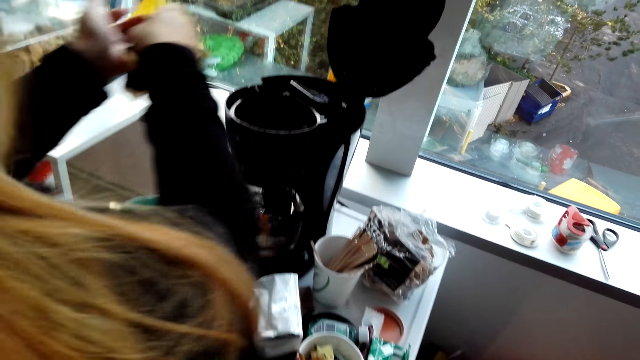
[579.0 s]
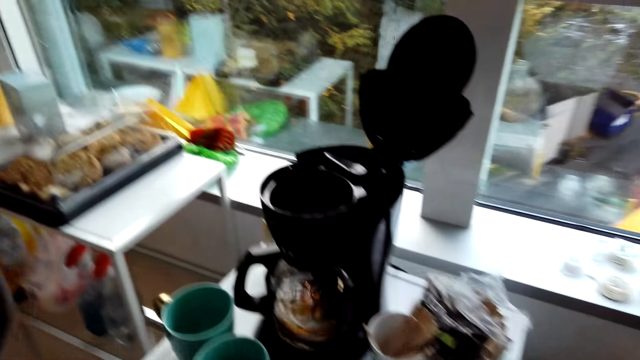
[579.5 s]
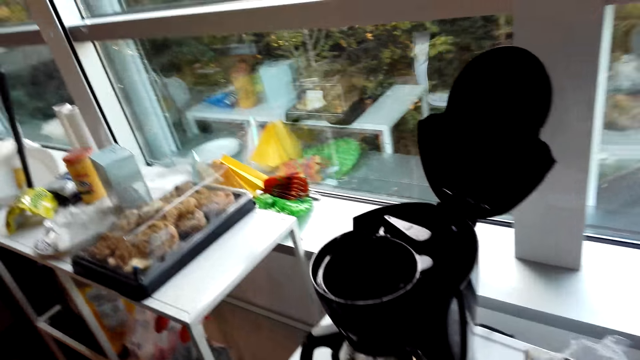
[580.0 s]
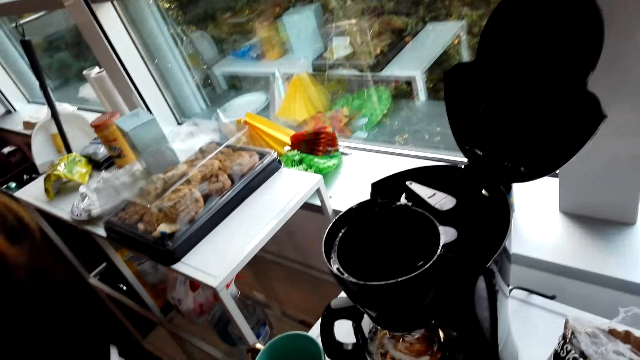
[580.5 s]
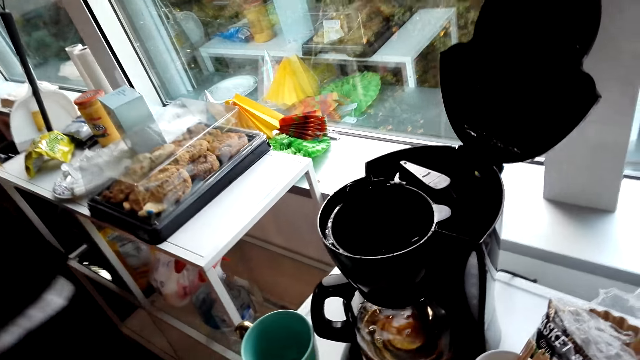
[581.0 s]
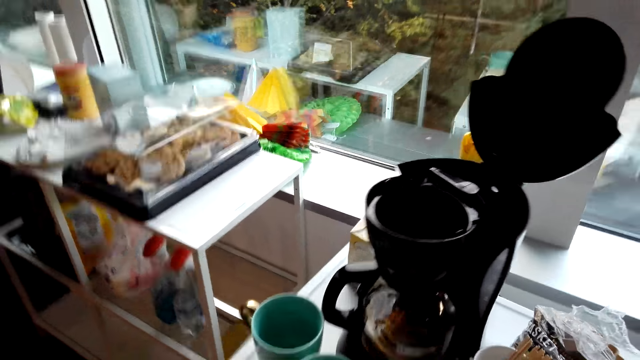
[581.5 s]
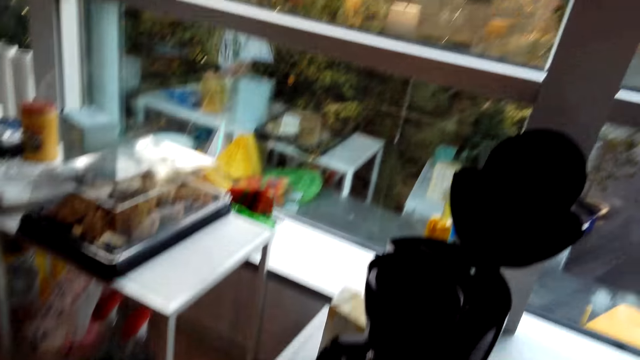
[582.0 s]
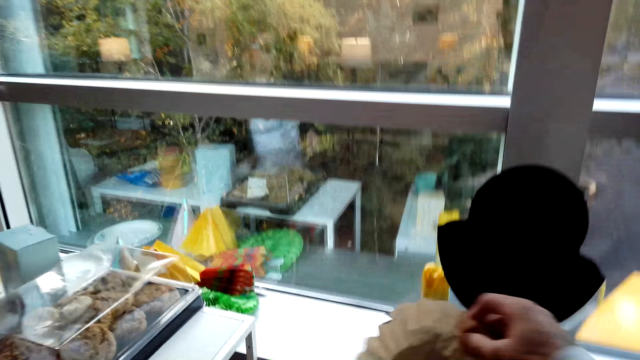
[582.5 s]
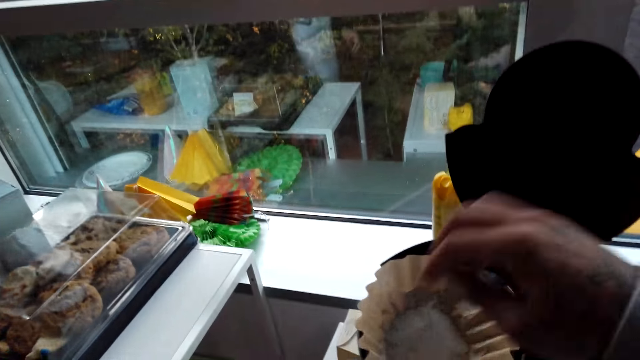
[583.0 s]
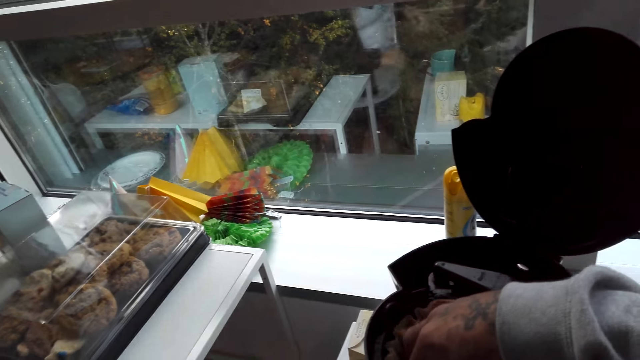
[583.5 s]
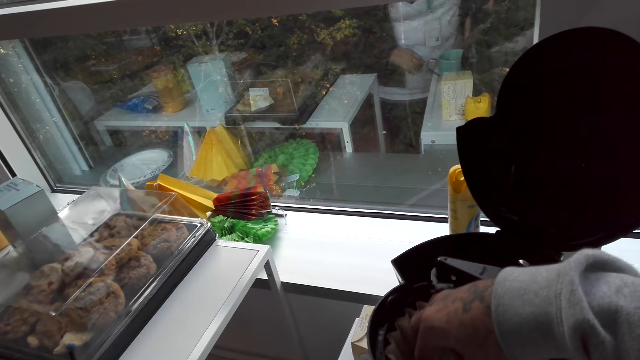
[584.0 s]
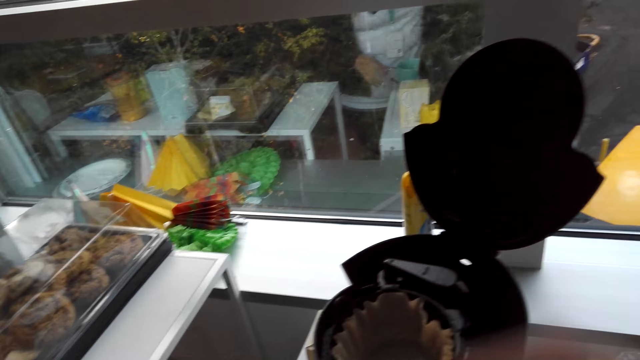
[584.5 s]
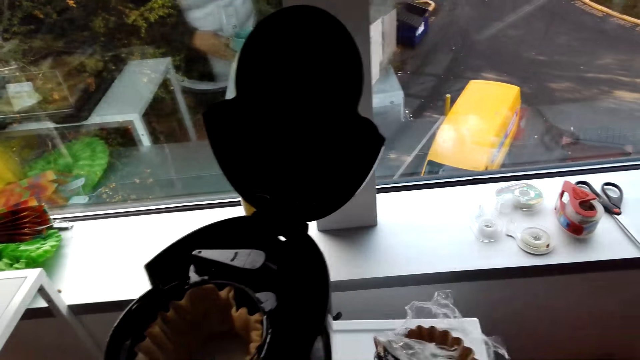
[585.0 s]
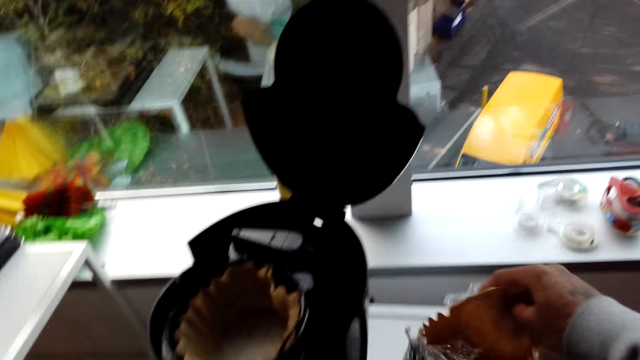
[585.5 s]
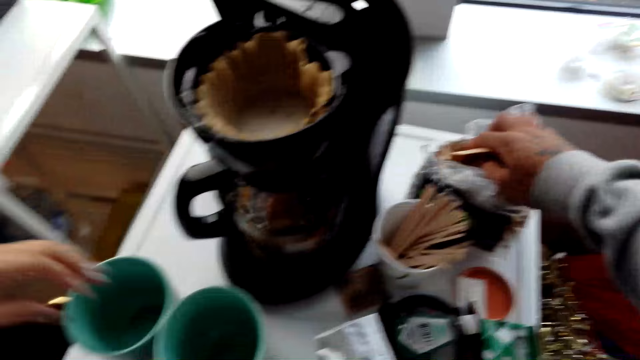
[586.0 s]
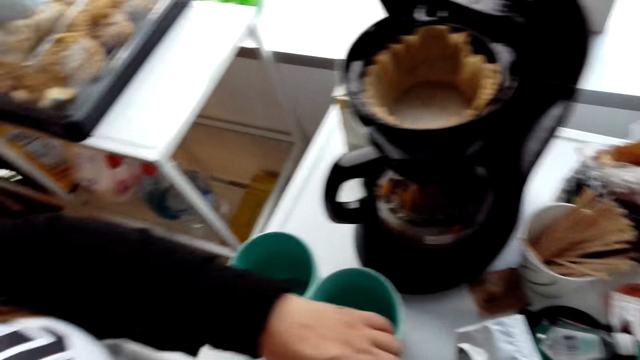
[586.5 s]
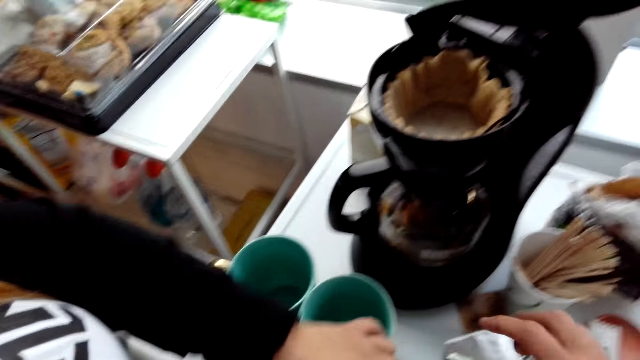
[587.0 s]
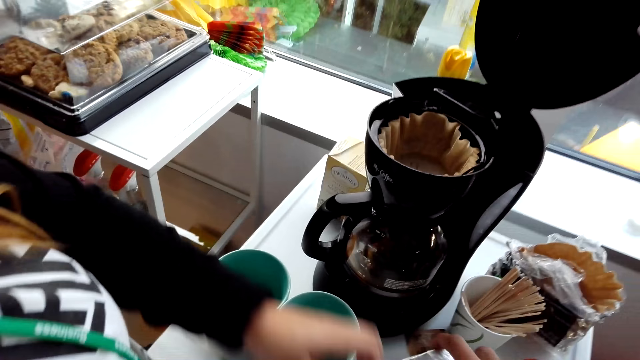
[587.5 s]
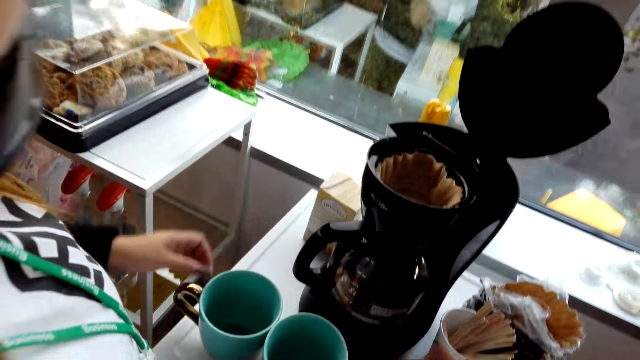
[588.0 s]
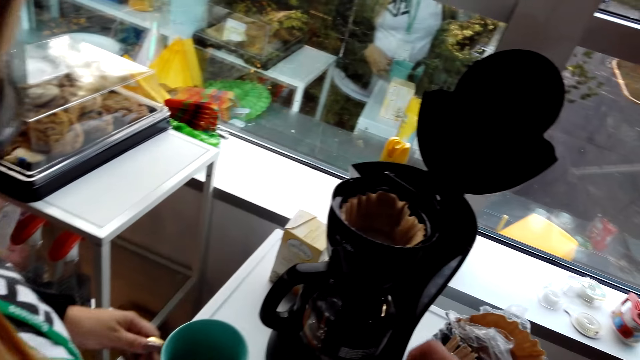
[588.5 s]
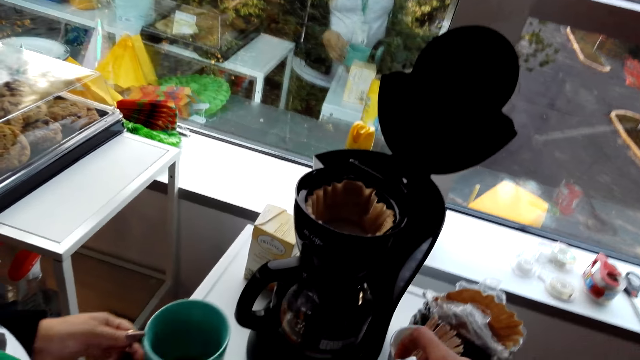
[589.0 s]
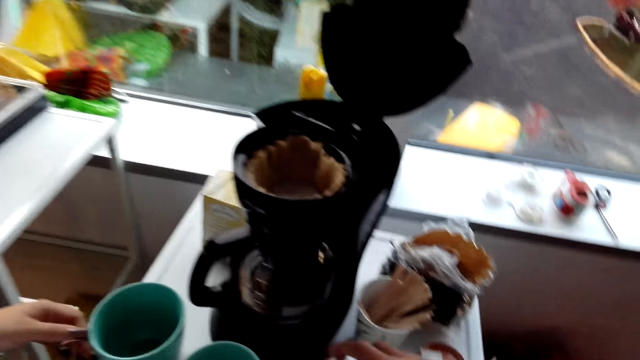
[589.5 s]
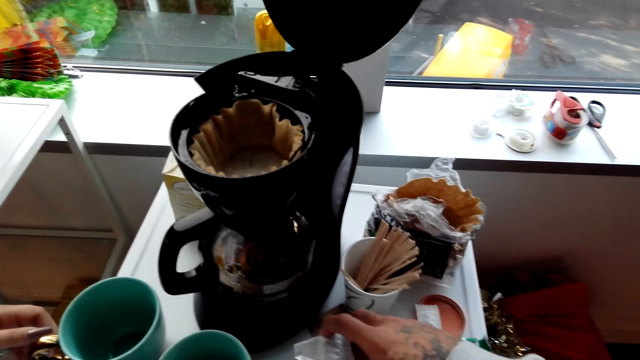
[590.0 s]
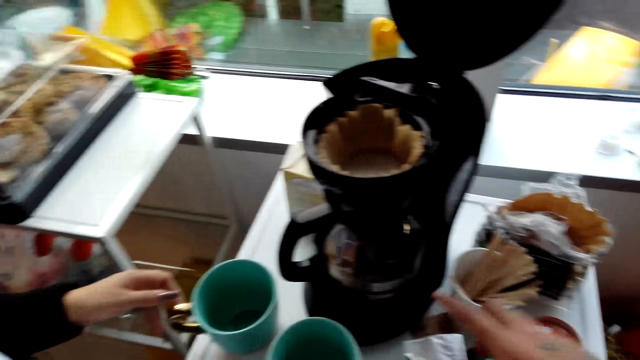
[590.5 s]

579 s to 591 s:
A woman walks in the house. The camera wearer puts the coffee filter or filter paper on the coffee maker. He puts down the coffee filter on his right hand. He puts the filter paper in the coffee maker again. He talks with the woman.

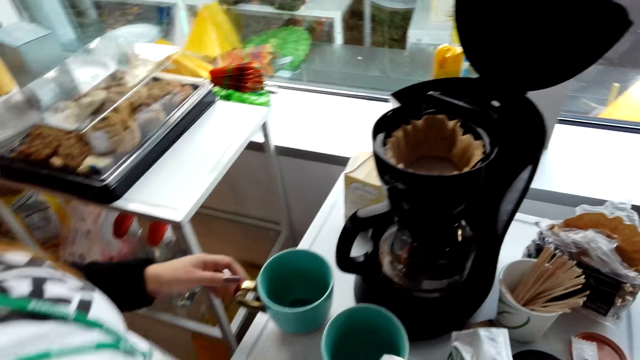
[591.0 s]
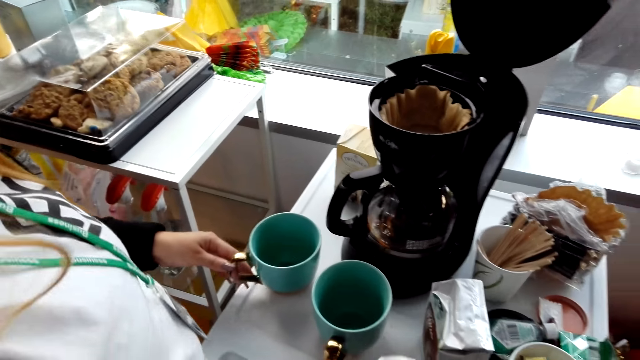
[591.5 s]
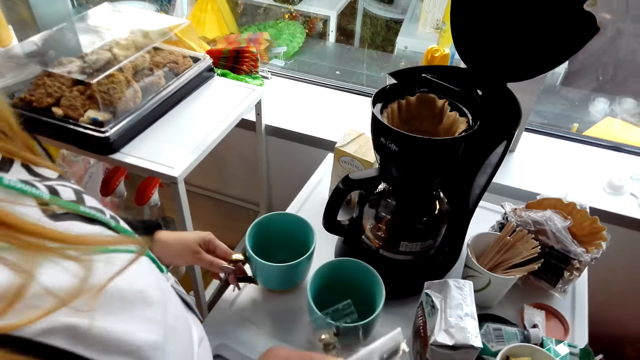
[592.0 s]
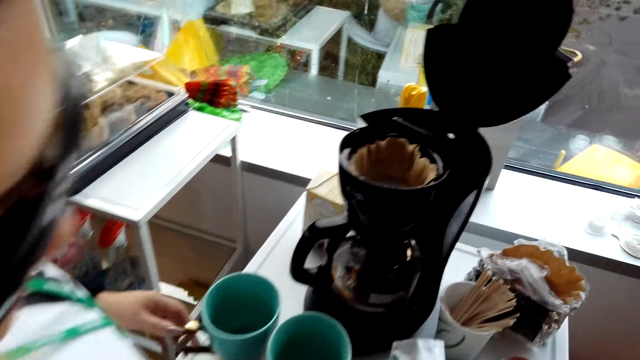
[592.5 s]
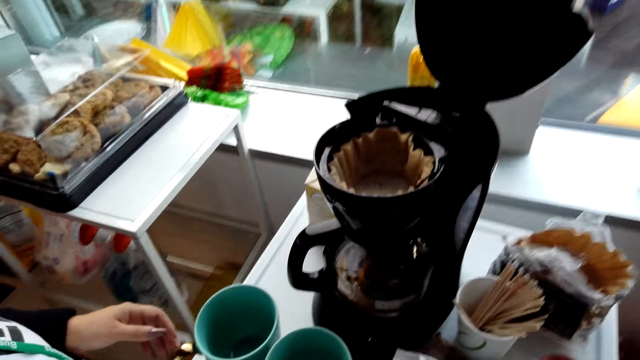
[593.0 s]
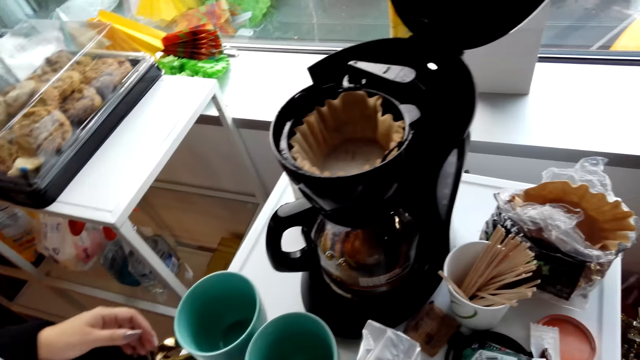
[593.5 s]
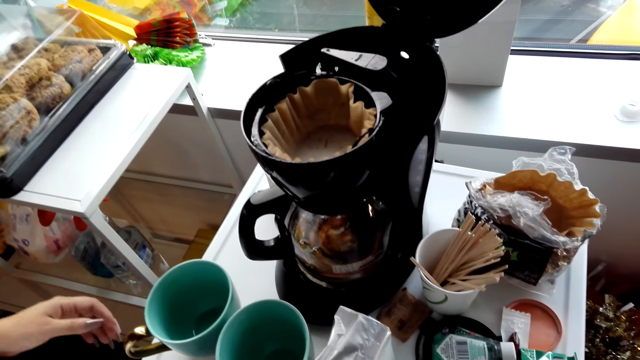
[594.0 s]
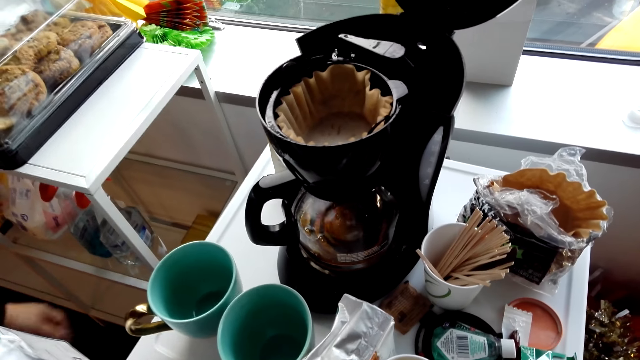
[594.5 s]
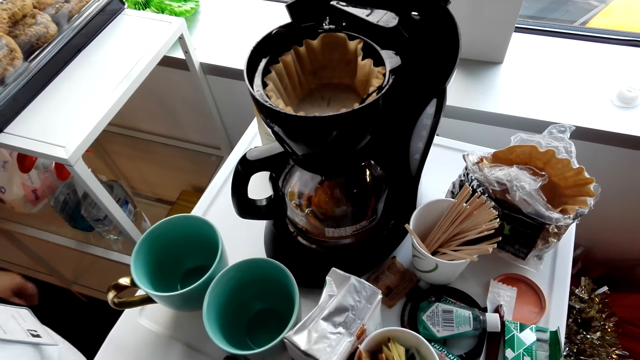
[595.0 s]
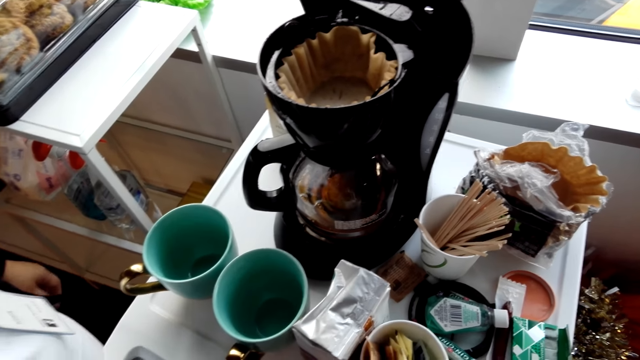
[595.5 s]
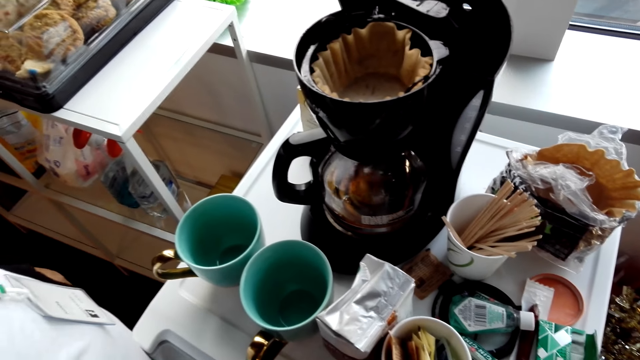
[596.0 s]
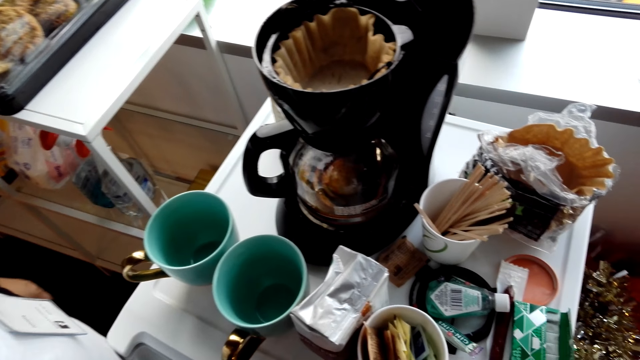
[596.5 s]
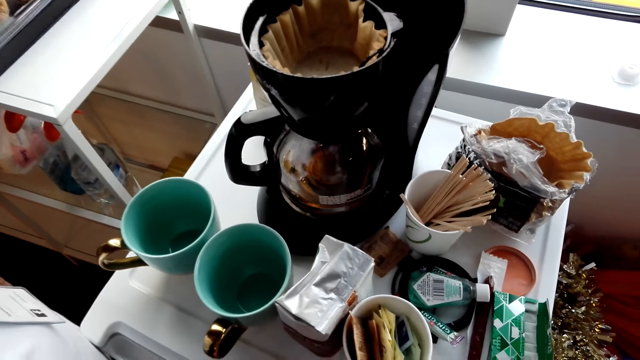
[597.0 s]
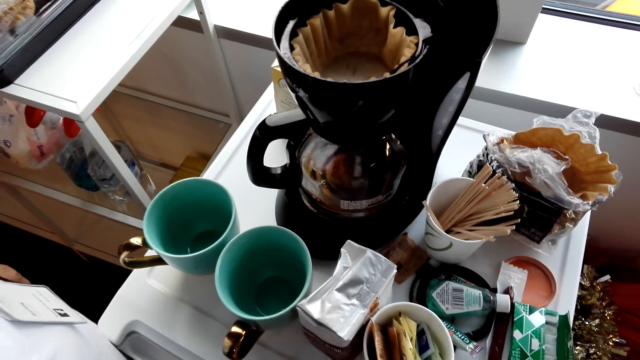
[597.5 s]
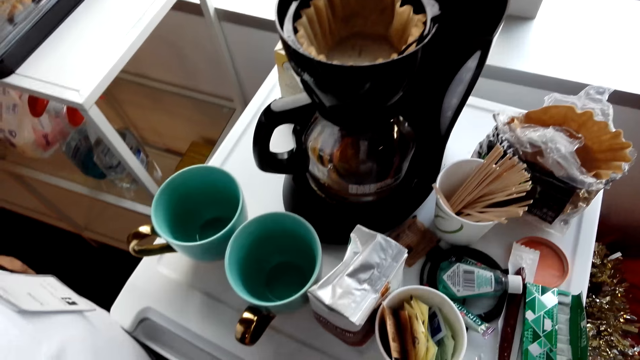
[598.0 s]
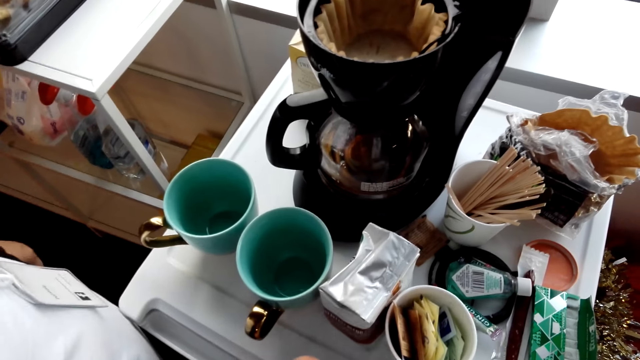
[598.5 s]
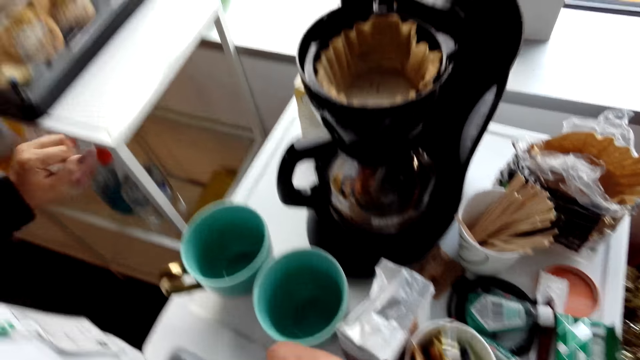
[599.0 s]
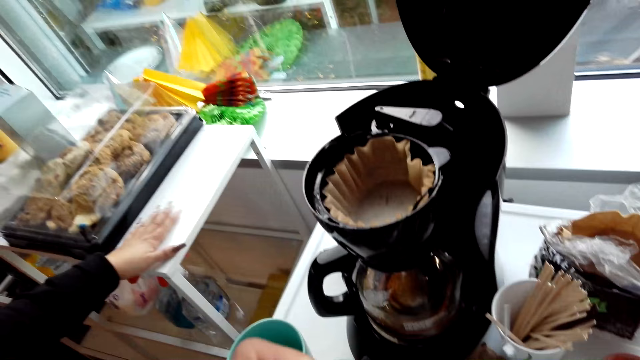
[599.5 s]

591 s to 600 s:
A woman holds a cup.
